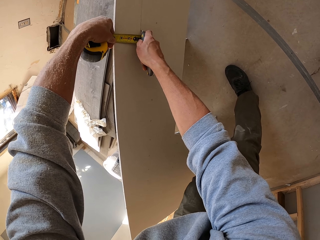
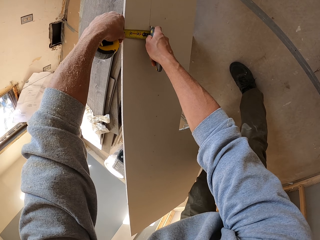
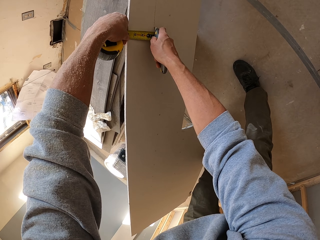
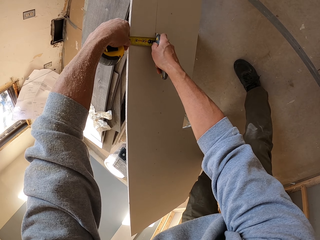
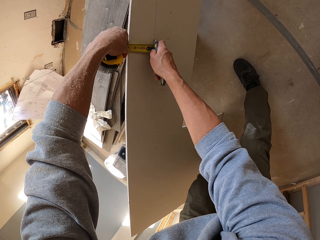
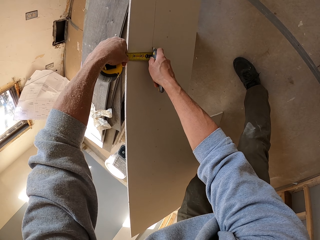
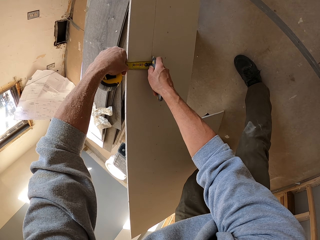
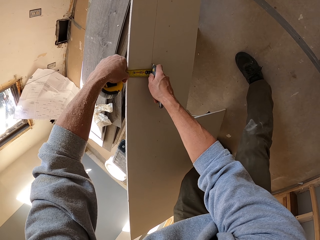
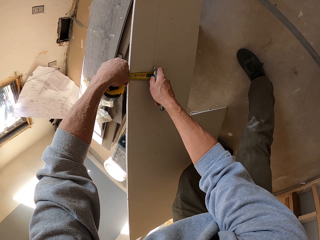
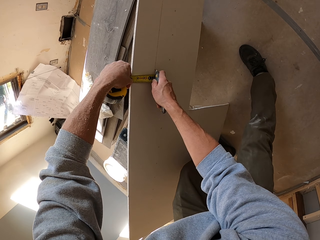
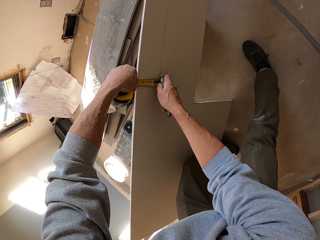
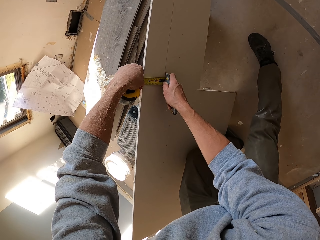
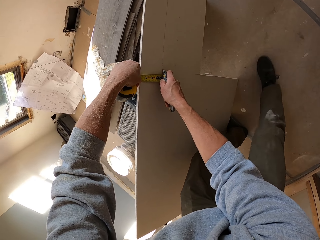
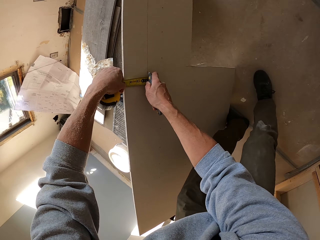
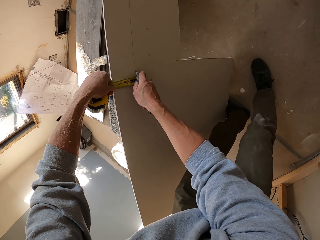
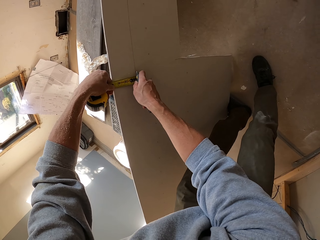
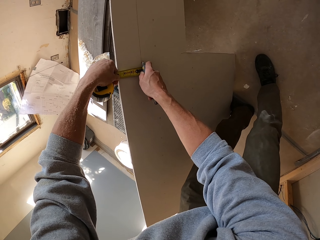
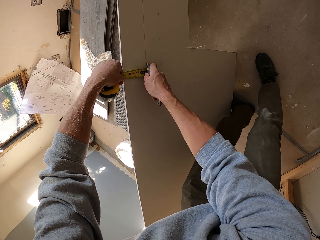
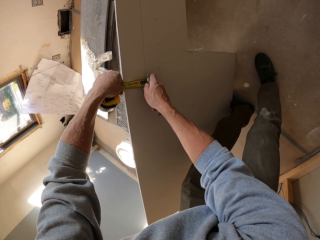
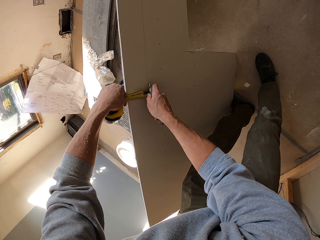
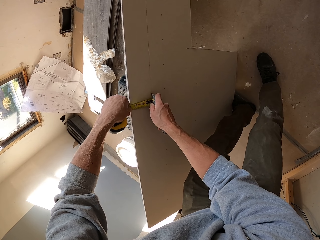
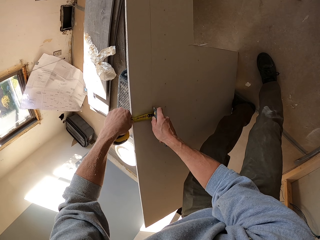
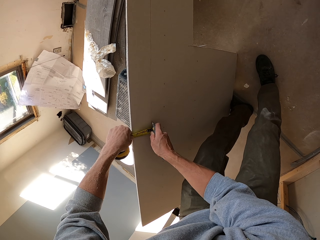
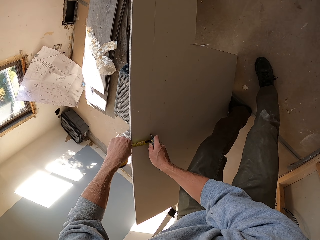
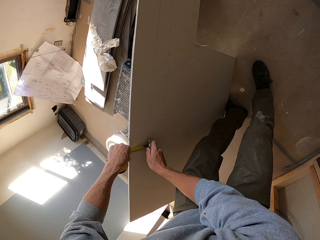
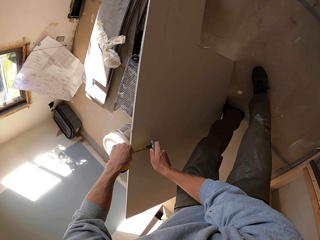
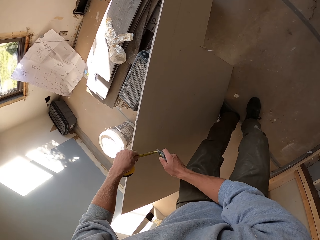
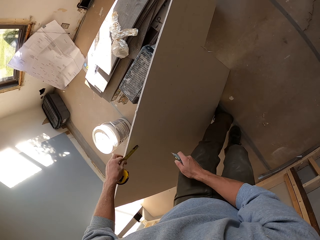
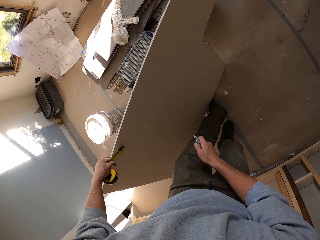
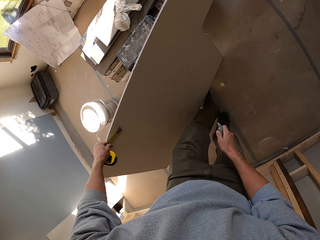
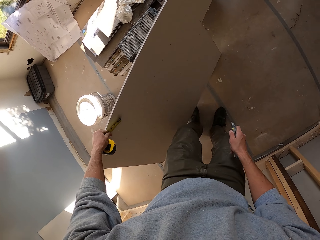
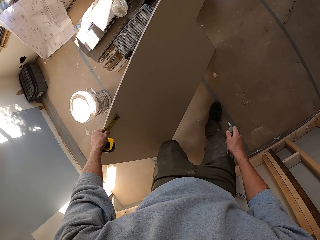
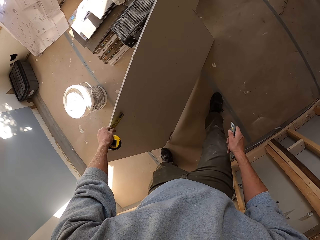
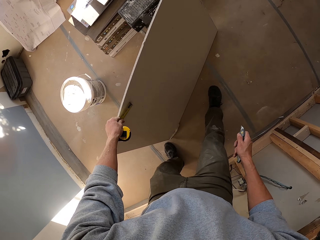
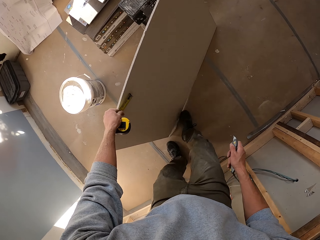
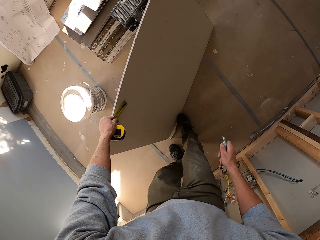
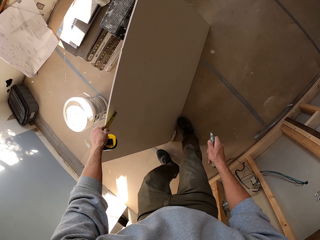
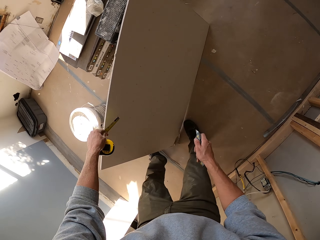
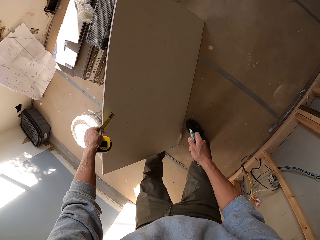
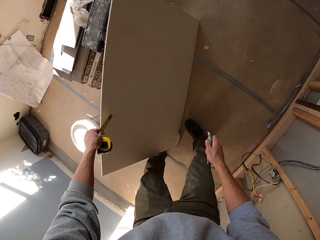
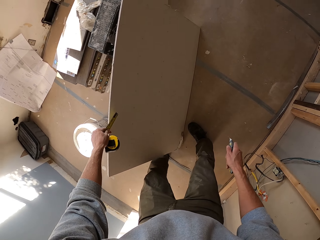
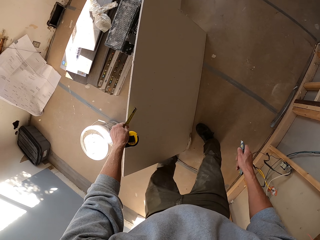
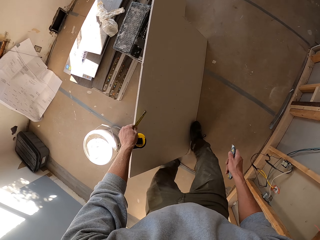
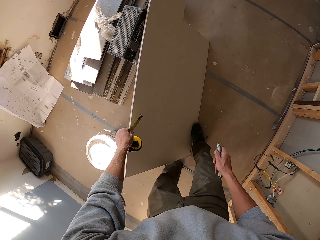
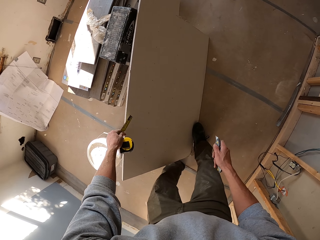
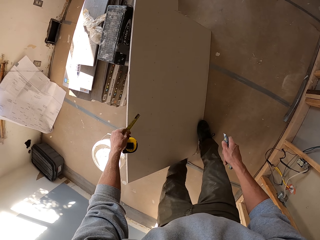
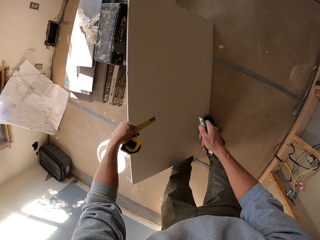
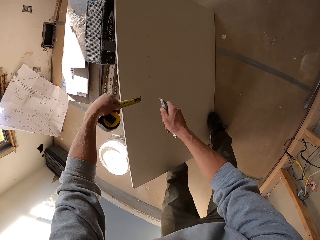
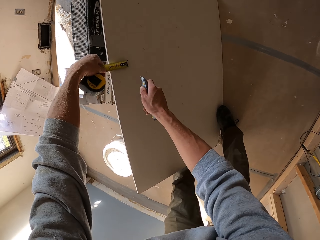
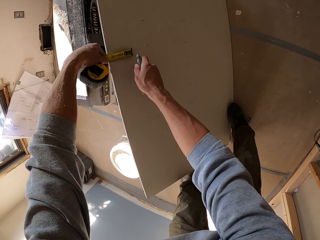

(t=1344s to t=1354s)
The camera wearer walks around. They mark the board with a cutter. They hold a tape measure. They stare at the ceiling board. They walk around.

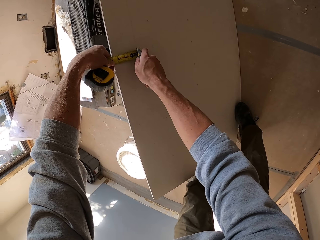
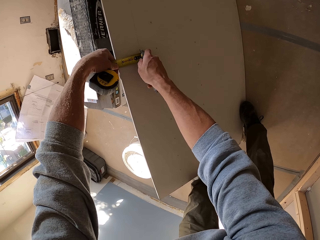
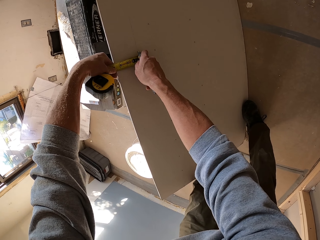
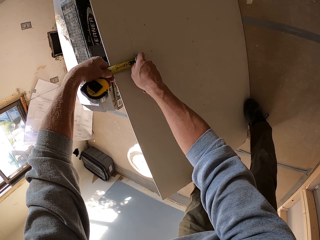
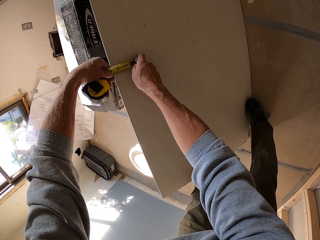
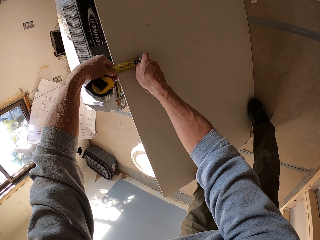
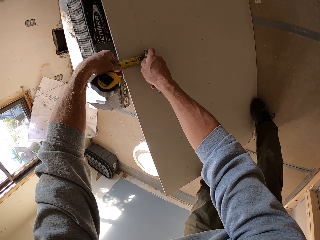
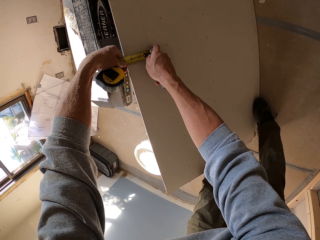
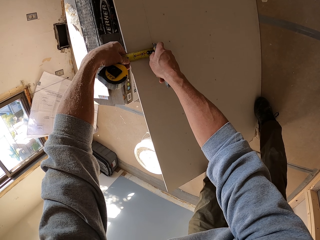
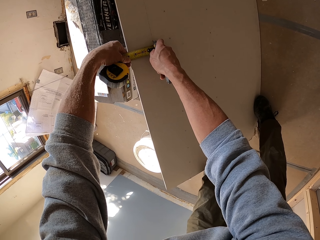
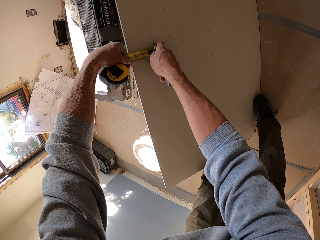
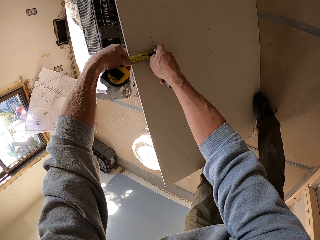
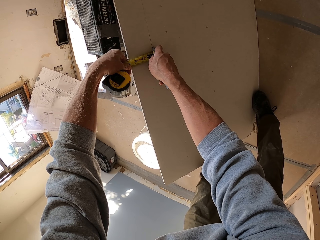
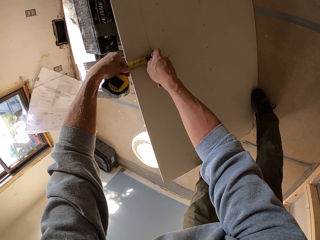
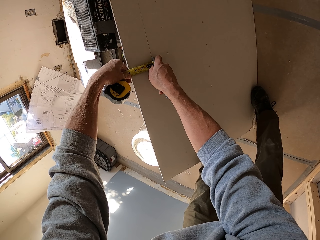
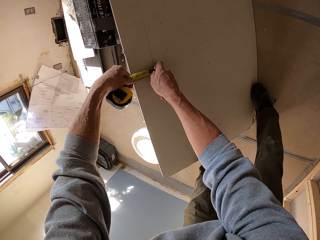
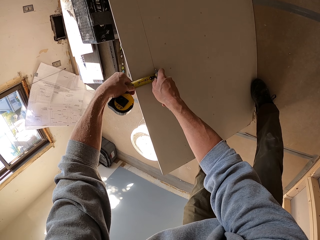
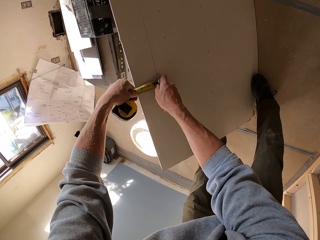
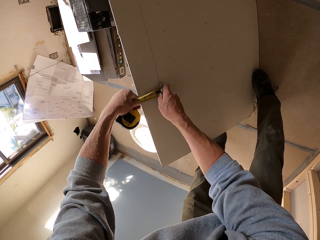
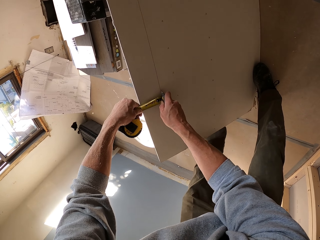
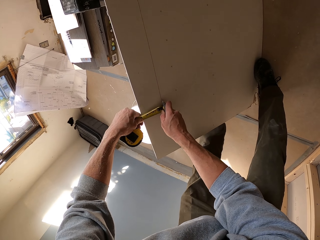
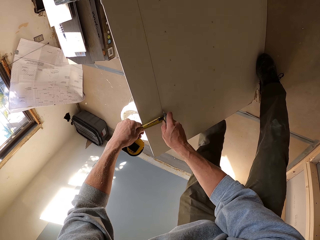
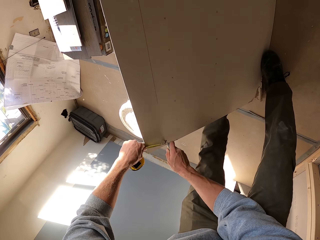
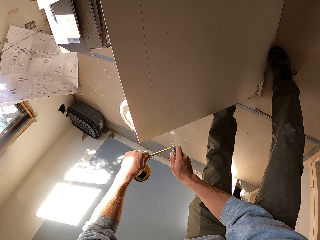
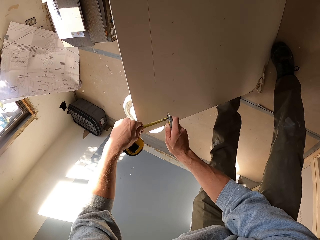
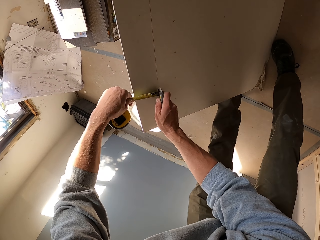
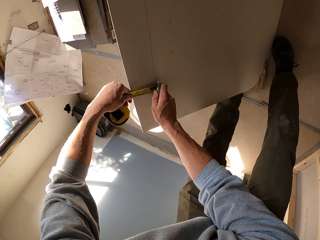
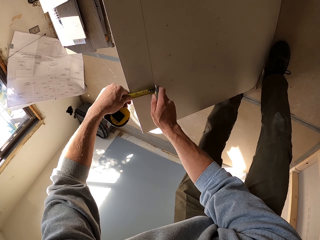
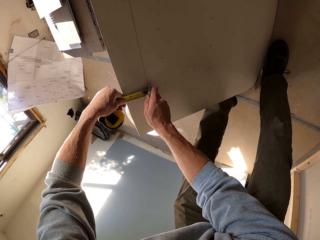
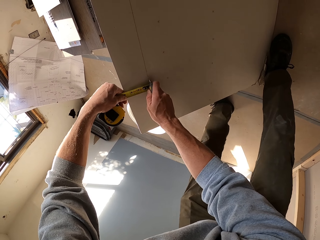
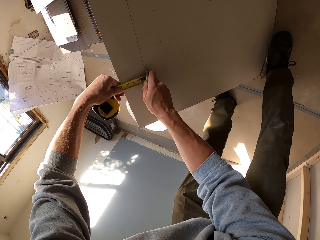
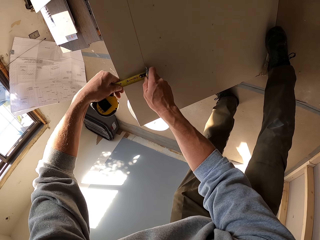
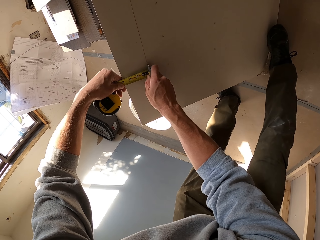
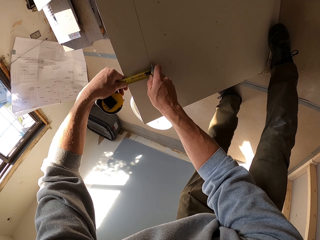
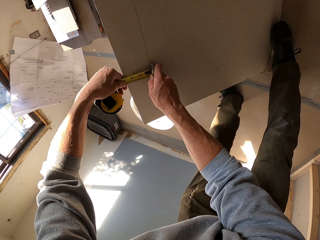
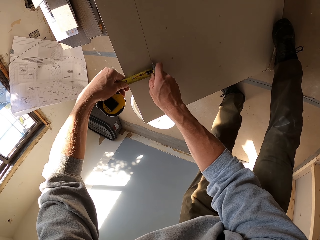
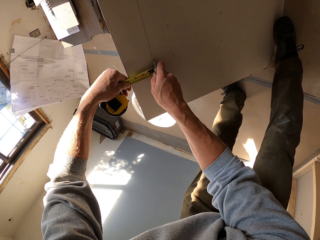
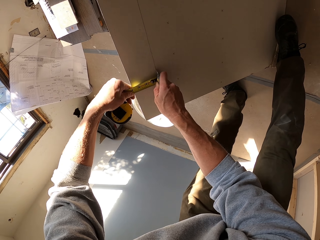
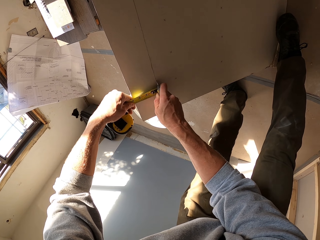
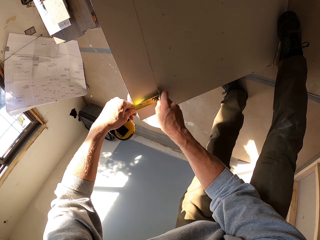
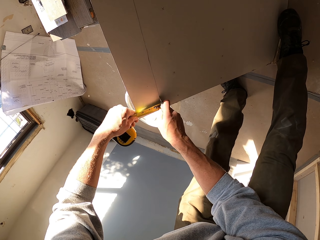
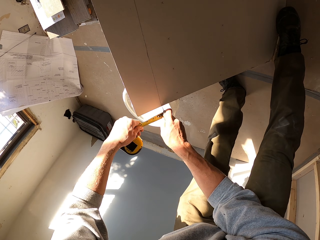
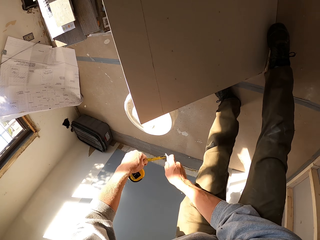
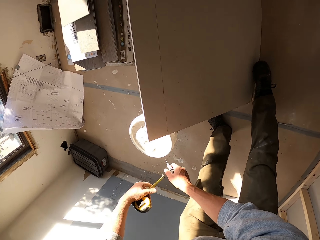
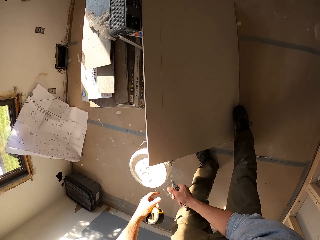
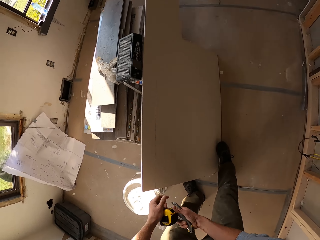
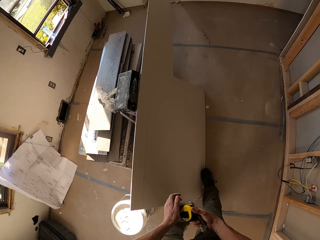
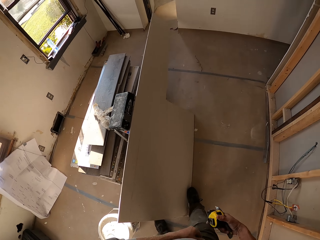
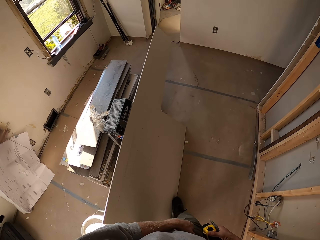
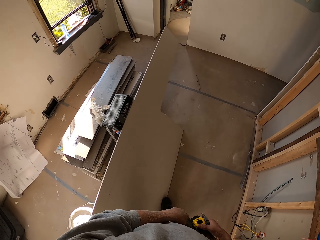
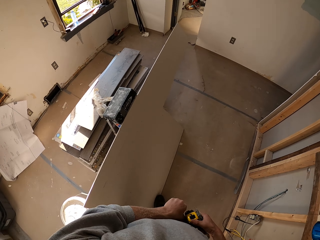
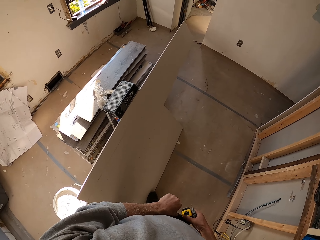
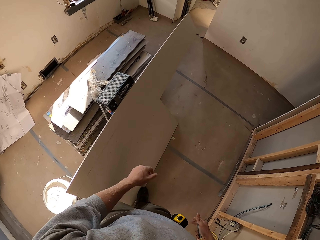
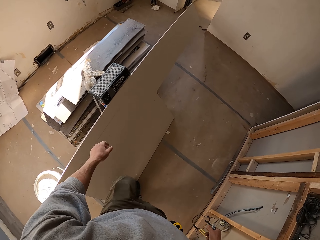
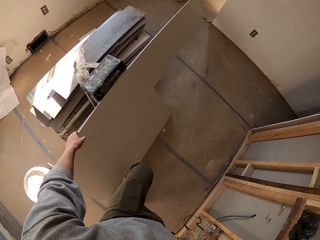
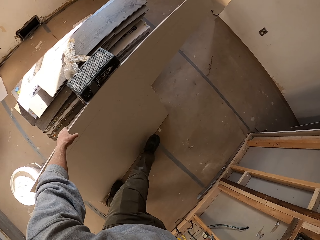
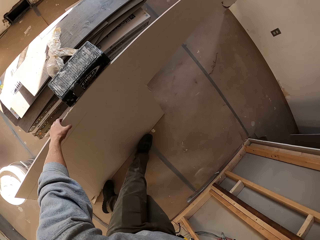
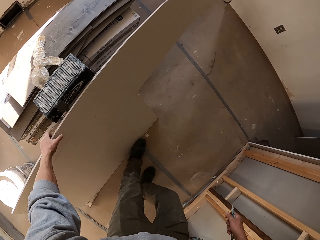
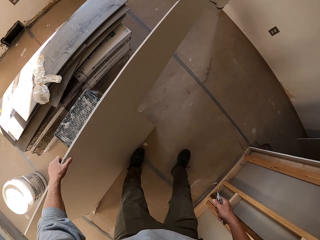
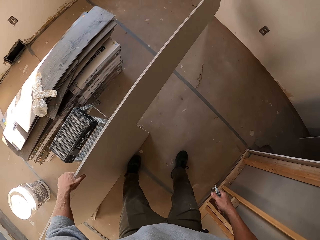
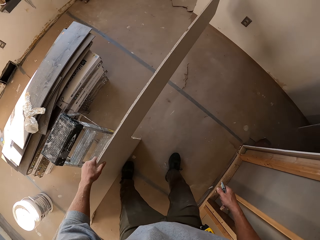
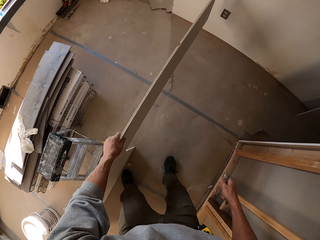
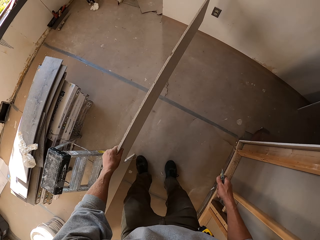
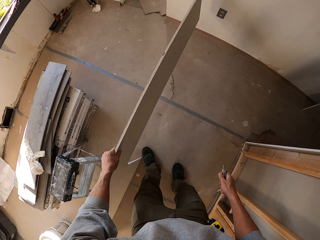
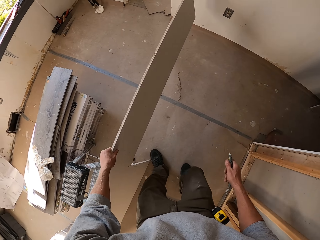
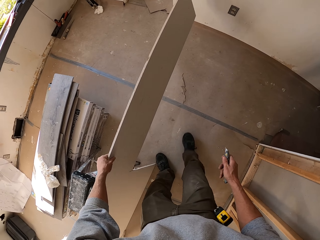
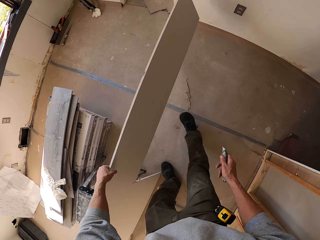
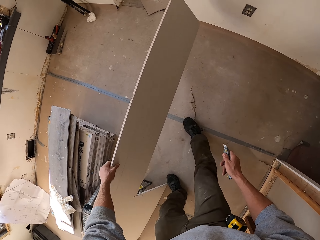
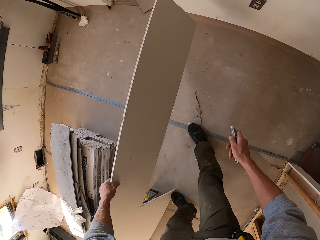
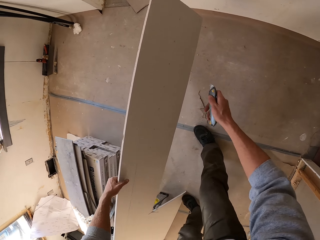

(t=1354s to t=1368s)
The camera wearer measures the ceiling board. They put a tape measure. They mark the board with a cutter. They hold the tape measure. They mark the board with the cutter. They hold the tape measure. They turn around. They stare at the ceiling board. They pick up the board.
